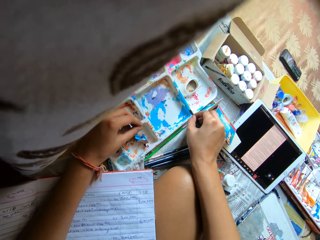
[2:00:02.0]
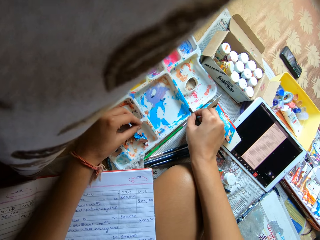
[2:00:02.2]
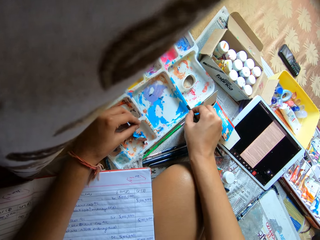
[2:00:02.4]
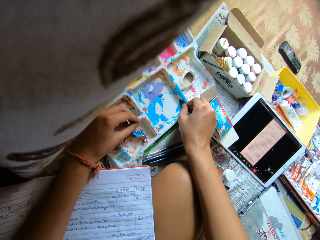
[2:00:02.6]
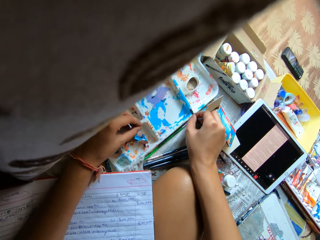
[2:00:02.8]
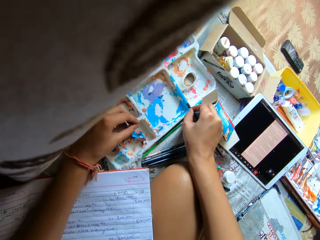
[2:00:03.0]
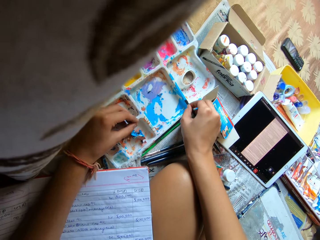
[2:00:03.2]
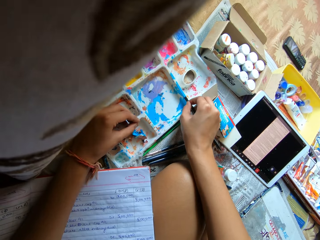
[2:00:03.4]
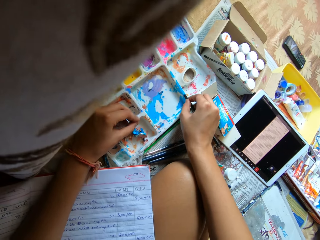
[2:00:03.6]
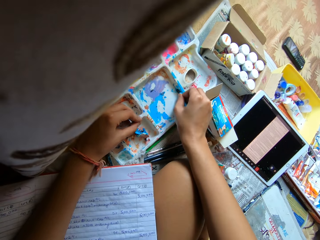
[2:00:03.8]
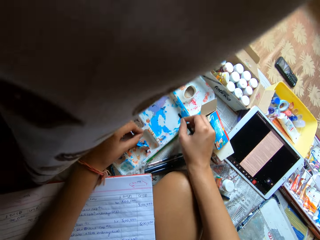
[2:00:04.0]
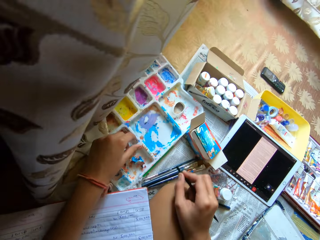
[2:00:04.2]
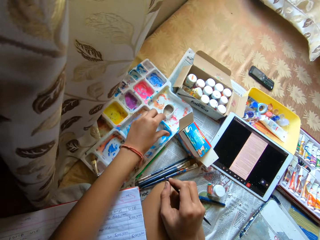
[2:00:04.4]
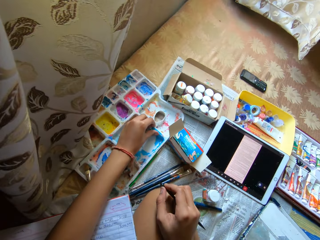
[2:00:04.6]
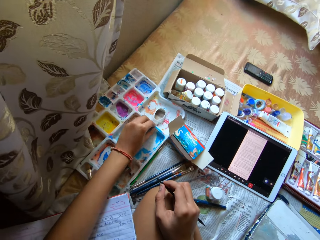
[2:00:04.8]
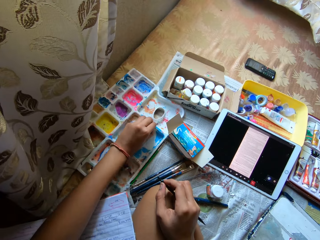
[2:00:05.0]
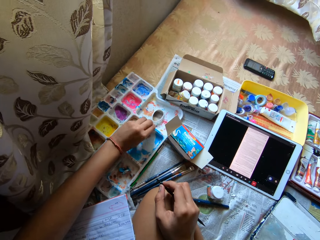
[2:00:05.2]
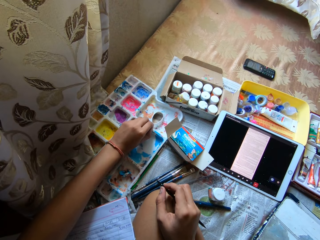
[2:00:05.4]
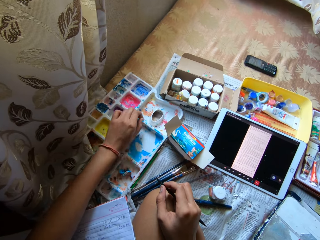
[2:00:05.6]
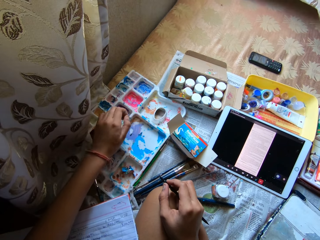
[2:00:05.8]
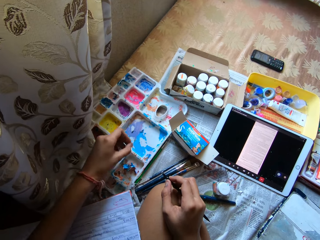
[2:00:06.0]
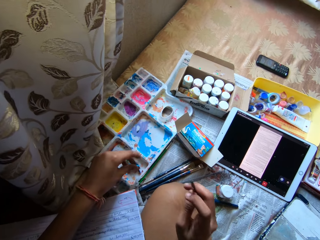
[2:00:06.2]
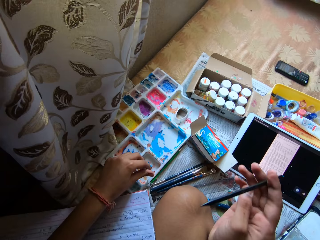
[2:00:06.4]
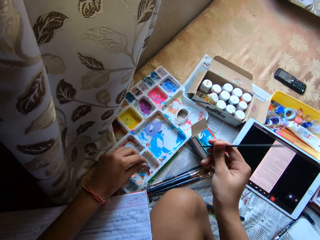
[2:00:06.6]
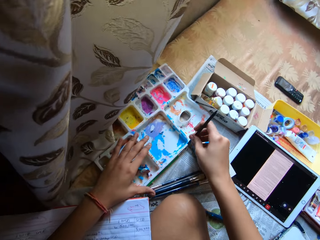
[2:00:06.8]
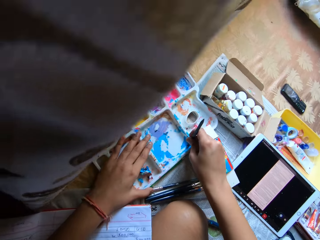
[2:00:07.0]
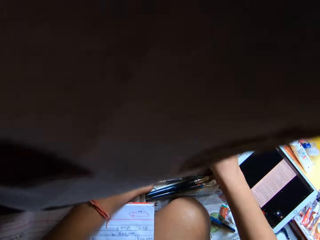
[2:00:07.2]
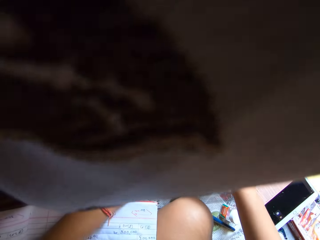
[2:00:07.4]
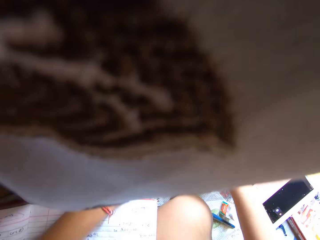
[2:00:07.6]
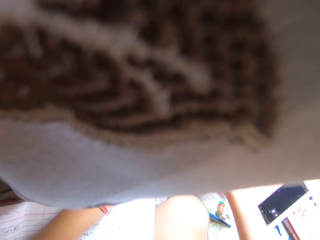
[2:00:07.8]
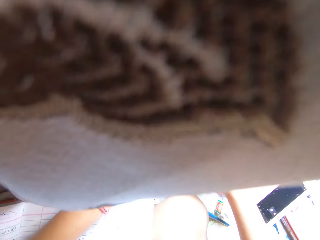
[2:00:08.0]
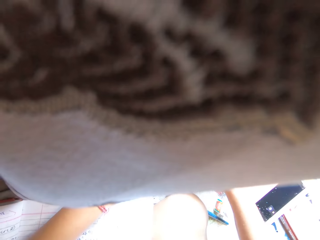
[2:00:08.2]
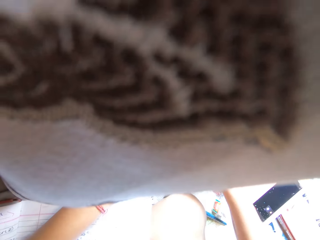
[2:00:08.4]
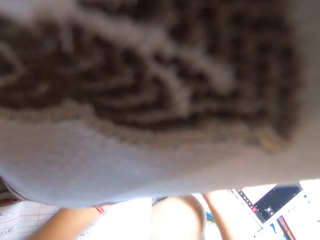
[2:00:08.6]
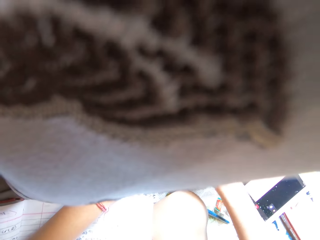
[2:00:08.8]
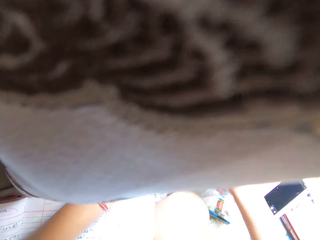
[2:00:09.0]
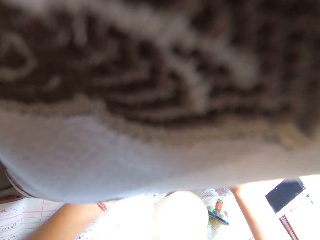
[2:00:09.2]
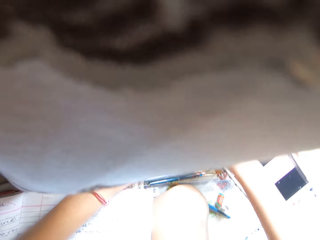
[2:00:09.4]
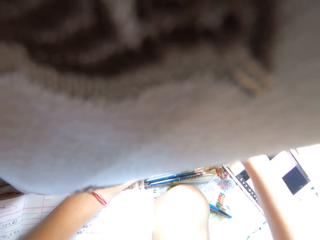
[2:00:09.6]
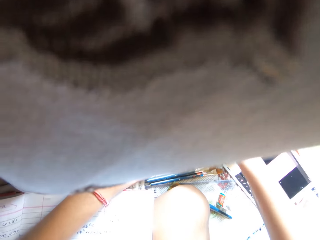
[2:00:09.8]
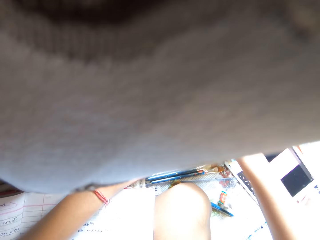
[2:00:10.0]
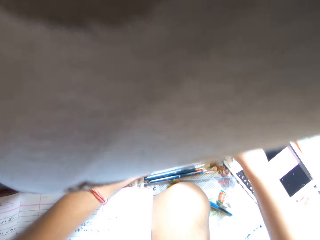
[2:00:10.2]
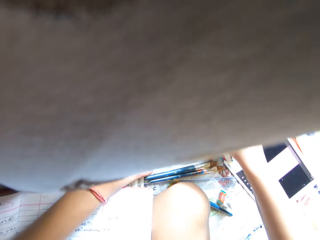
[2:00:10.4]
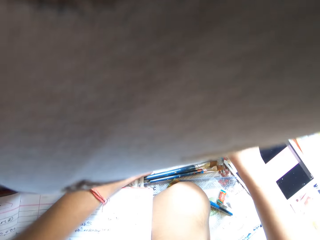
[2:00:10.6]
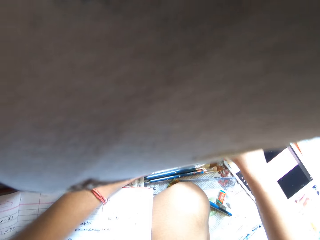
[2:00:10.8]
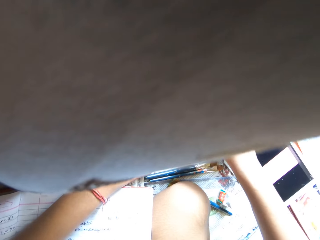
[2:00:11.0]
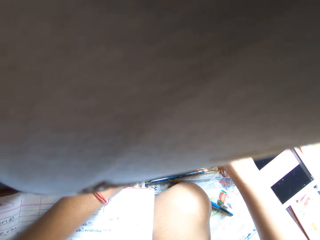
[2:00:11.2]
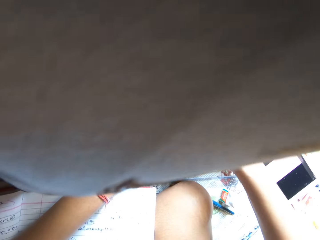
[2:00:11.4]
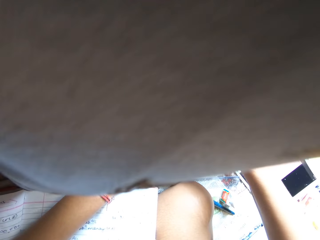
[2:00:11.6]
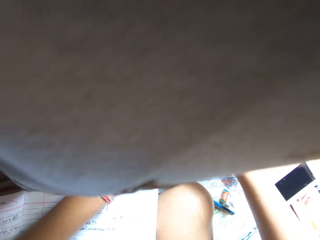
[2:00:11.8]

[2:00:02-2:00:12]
The camera wearer peels the dry paint off the palette on the bed with his left hand. He scrapes the dry paint off the palette on the bed with the spatula in his right hand. He stares at the cloth.

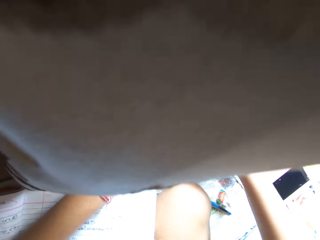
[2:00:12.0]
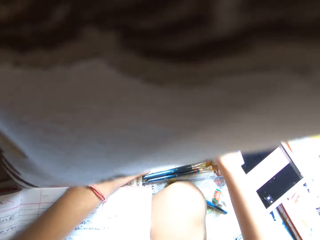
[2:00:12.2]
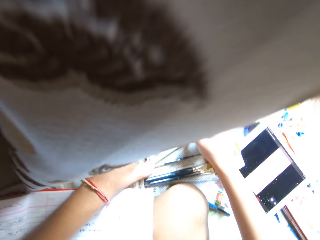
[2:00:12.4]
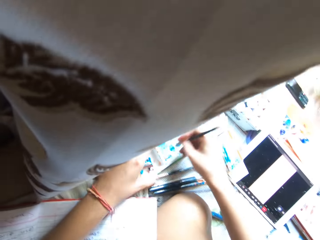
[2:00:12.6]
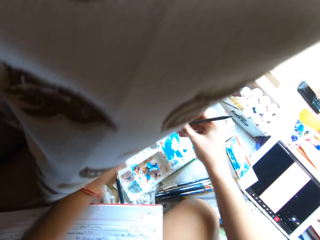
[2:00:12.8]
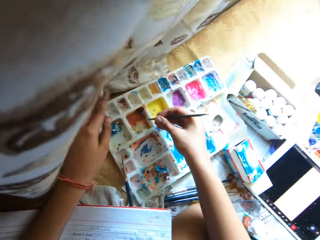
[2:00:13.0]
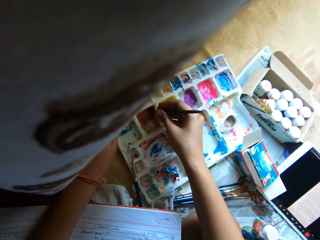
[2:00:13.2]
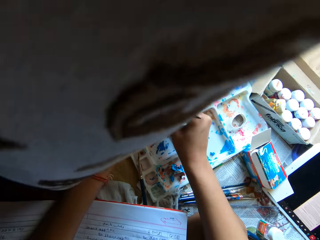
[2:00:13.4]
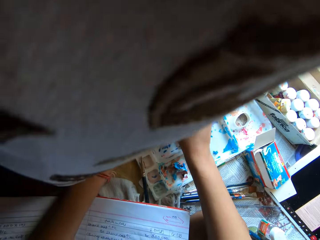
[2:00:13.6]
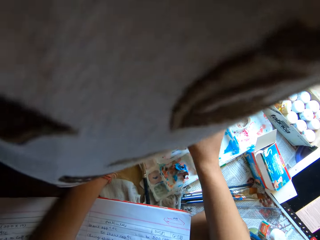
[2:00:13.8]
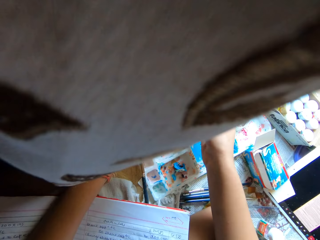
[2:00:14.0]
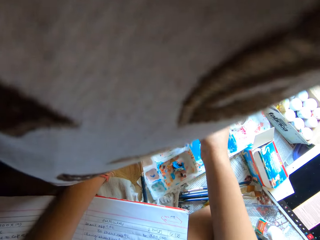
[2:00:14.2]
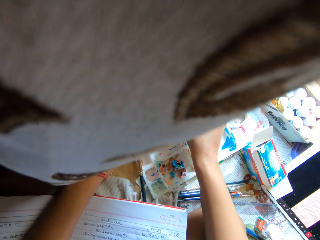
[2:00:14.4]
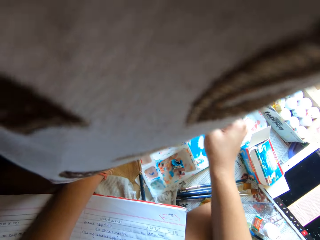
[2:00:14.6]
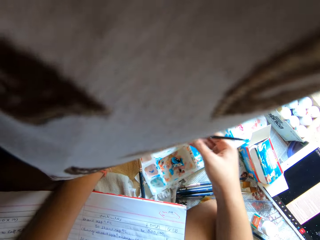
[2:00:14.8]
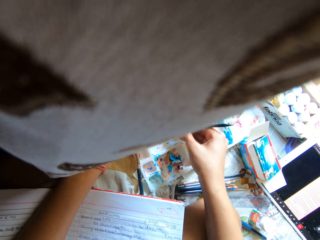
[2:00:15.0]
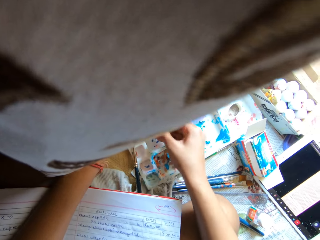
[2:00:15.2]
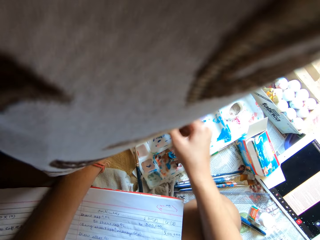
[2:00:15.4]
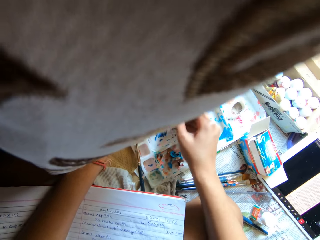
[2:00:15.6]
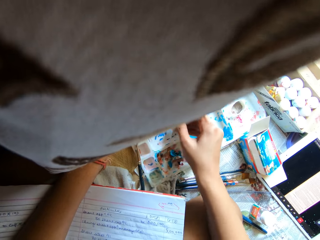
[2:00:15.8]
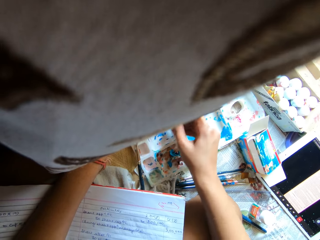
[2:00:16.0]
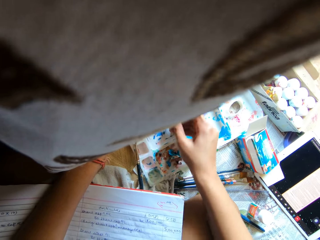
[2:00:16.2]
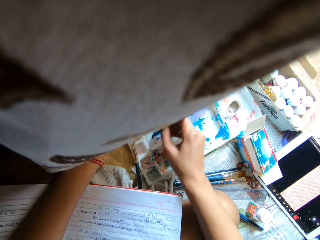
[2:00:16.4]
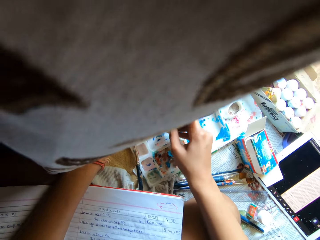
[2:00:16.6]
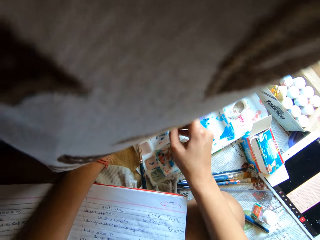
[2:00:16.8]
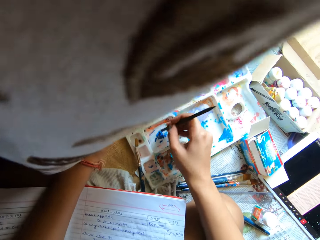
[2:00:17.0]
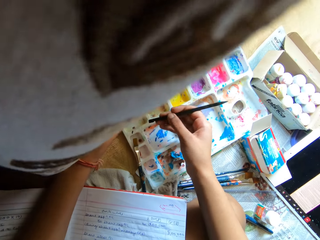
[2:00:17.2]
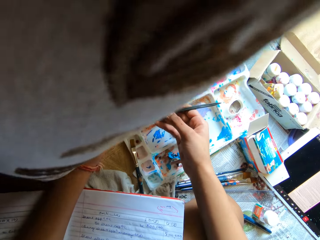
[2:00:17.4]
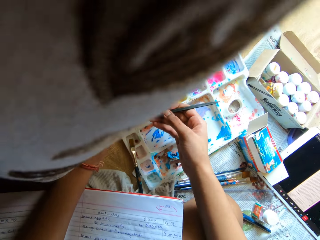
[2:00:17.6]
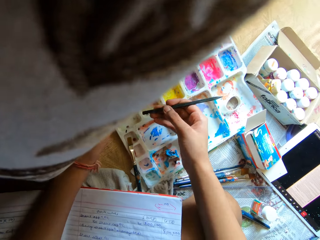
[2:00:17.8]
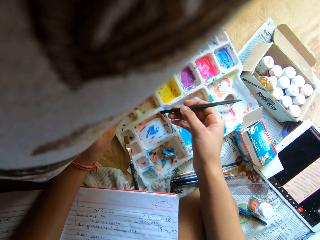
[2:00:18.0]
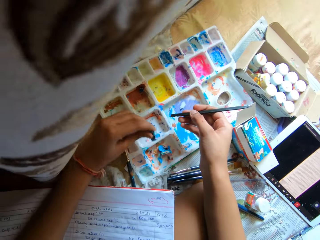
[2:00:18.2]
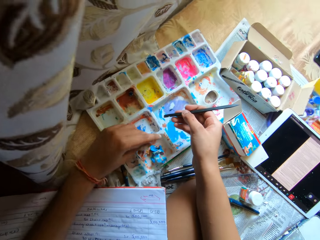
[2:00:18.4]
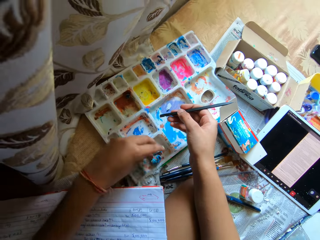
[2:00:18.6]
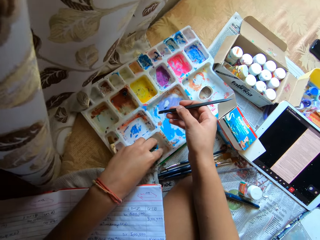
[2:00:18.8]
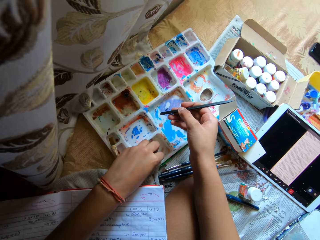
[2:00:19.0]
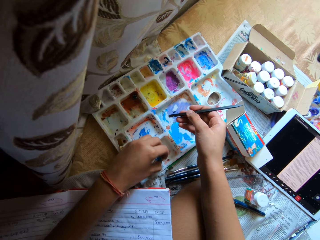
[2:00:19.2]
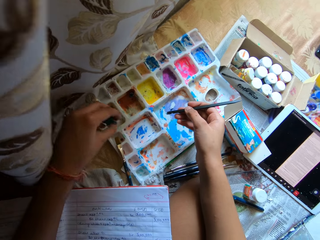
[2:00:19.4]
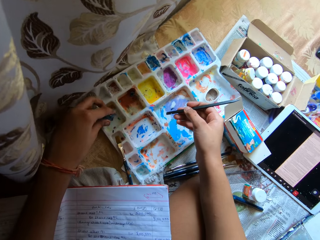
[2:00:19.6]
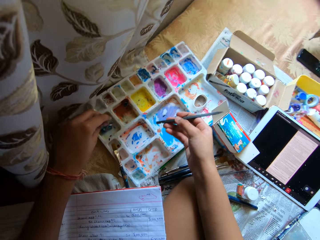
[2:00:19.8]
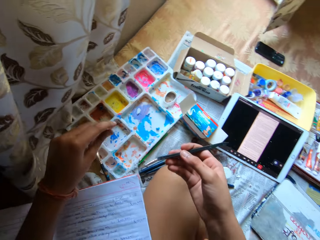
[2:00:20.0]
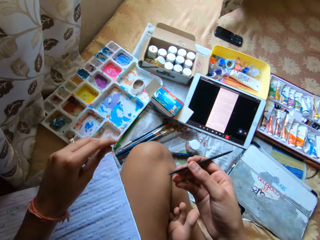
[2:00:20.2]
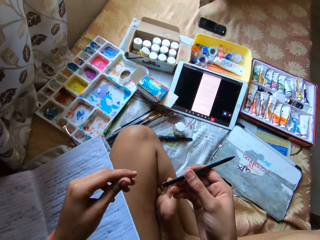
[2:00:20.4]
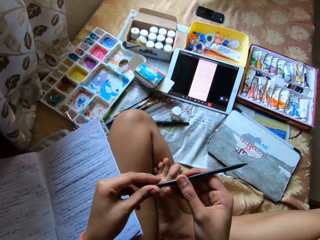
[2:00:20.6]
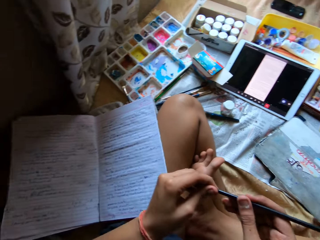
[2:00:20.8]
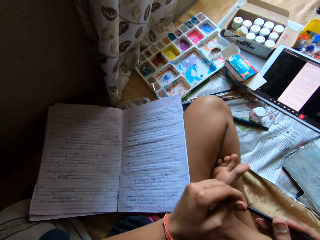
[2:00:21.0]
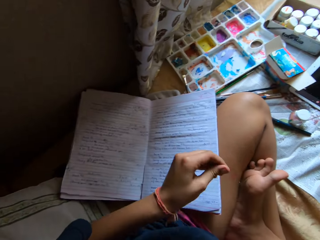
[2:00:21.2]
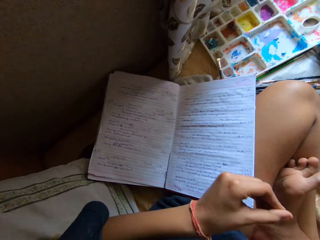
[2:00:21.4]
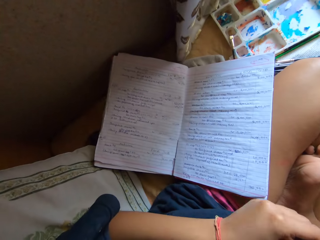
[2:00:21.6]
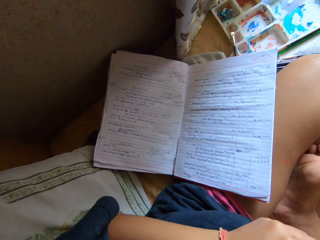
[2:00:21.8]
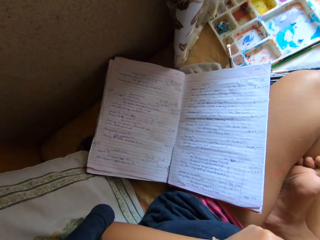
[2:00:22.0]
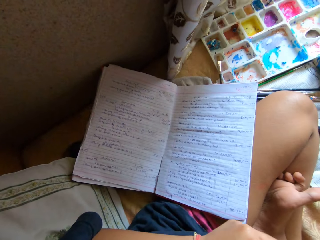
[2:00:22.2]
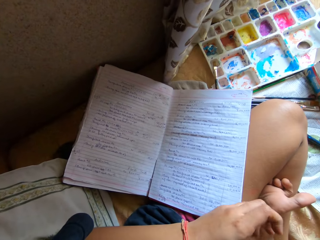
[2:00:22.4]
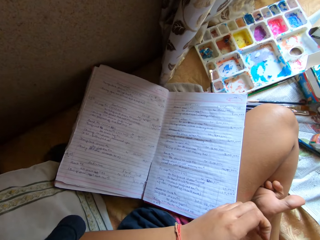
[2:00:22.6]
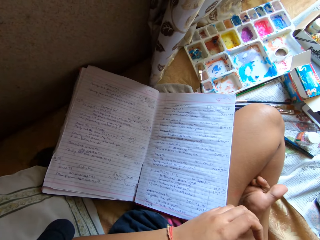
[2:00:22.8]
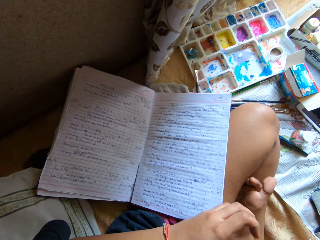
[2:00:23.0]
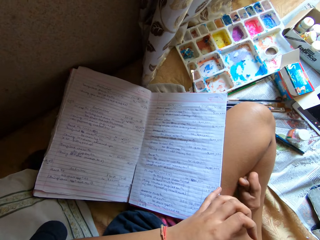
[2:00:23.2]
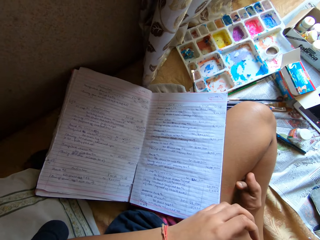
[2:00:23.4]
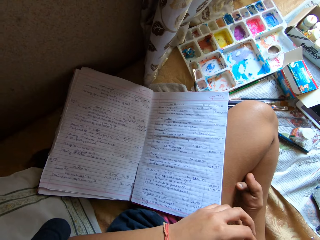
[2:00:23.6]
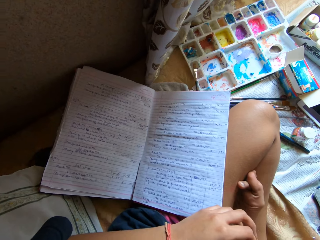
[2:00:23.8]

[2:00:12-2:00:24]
The camera wearer removes the sticky paint with the back of a pen. He drops the dry paint in his left hand into the palette. He picks the dry paint from the palette with his left hand. He places the dry paint in his left hand into the palette on the bed. He cleans the tip of the palette in his right hand with his left hand.
